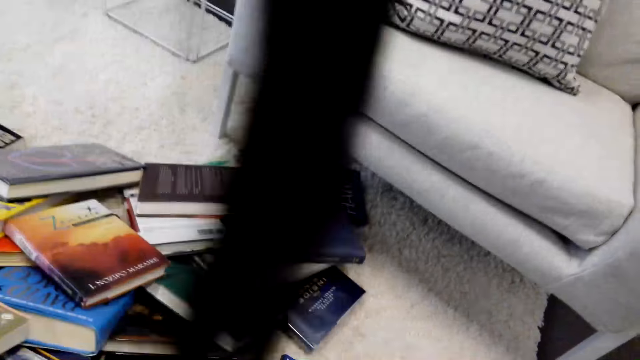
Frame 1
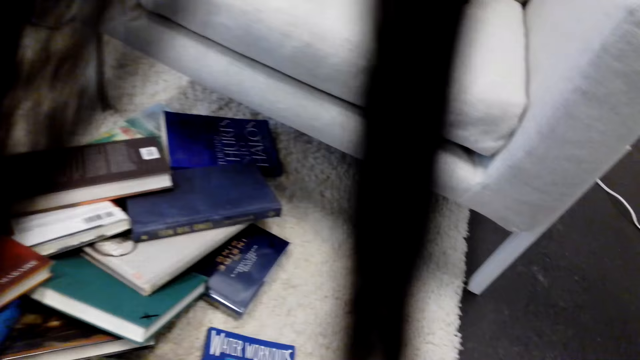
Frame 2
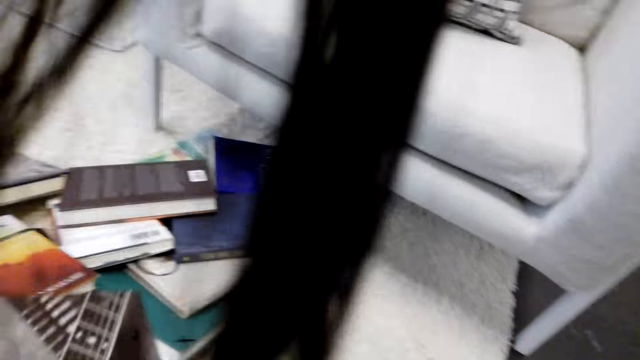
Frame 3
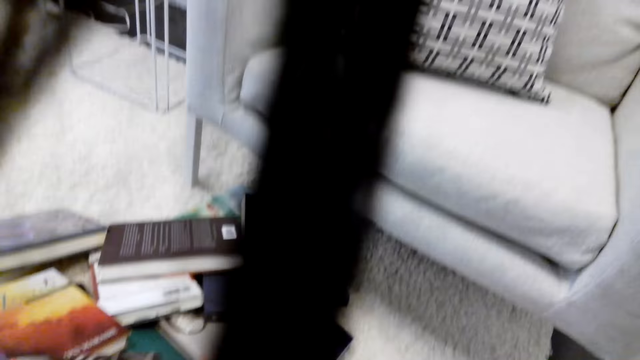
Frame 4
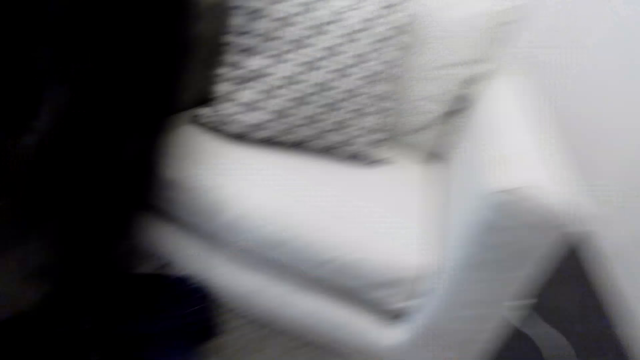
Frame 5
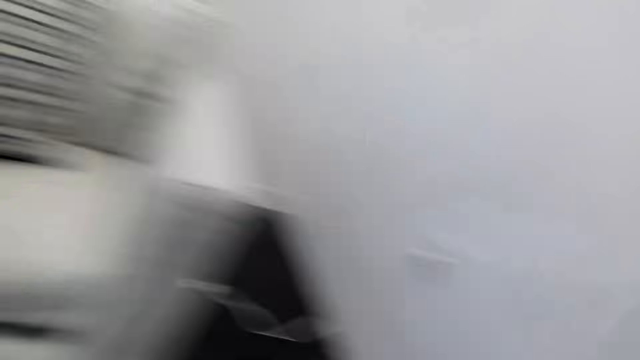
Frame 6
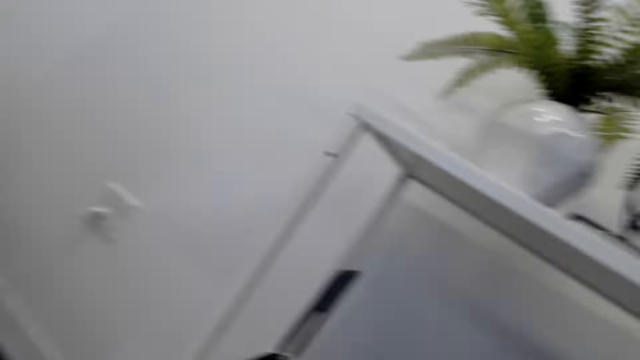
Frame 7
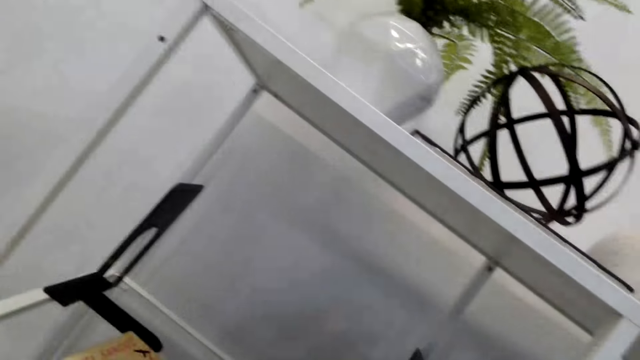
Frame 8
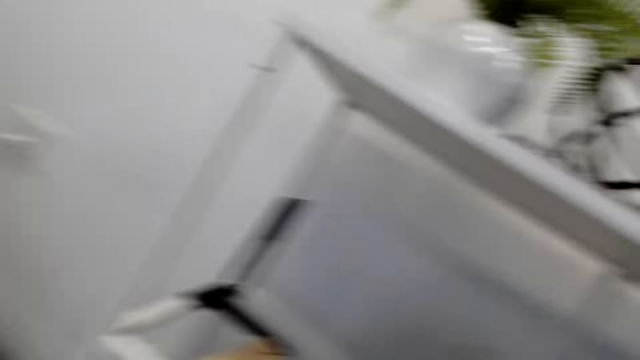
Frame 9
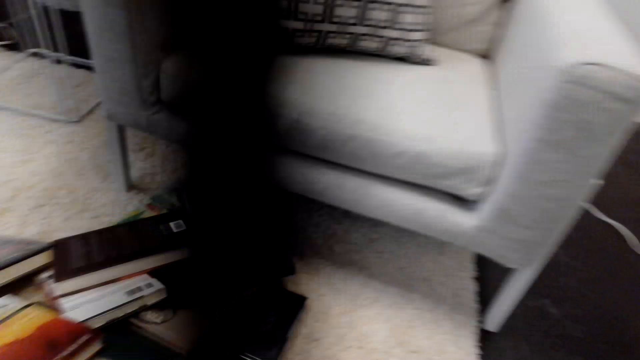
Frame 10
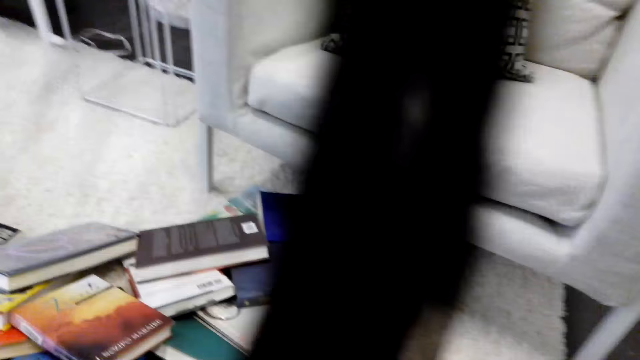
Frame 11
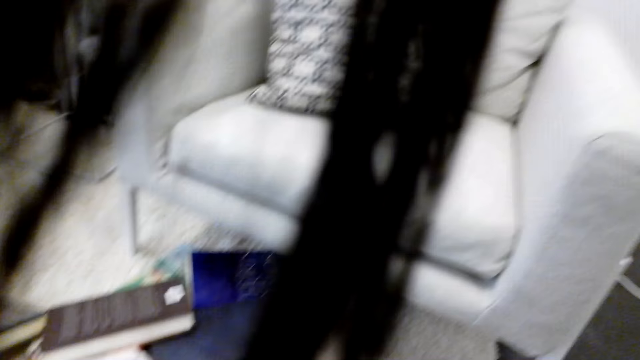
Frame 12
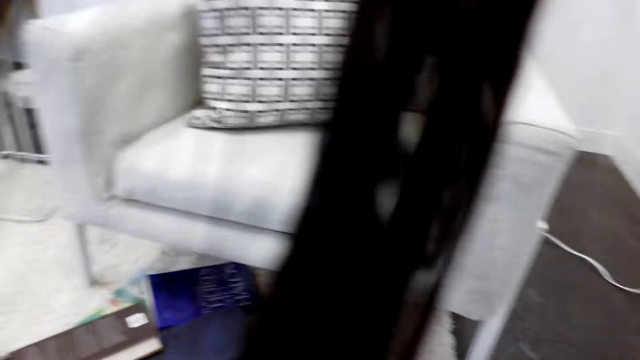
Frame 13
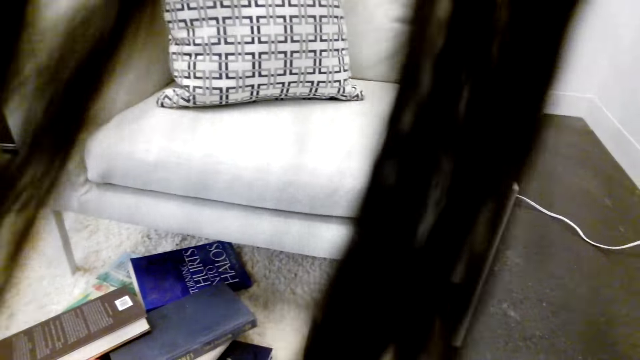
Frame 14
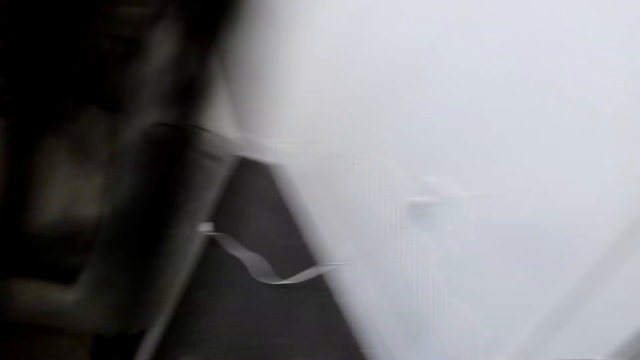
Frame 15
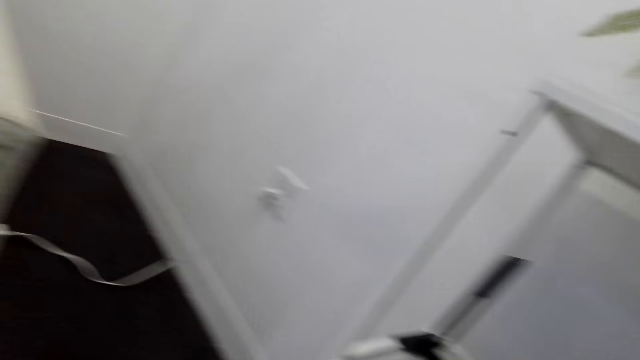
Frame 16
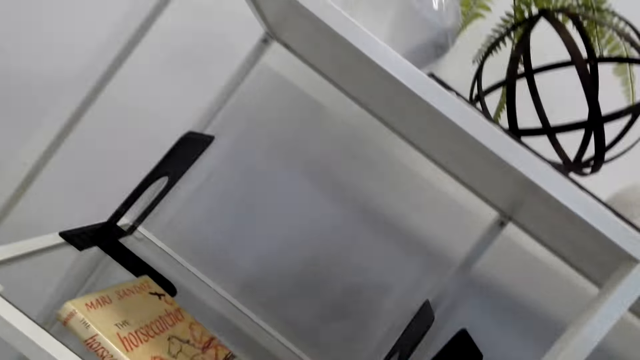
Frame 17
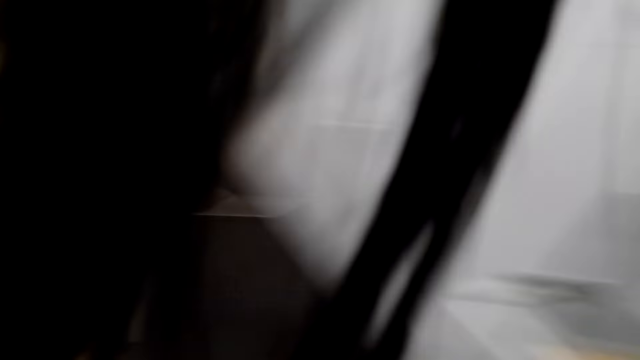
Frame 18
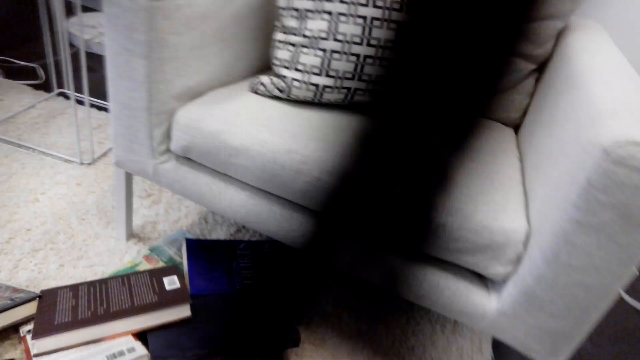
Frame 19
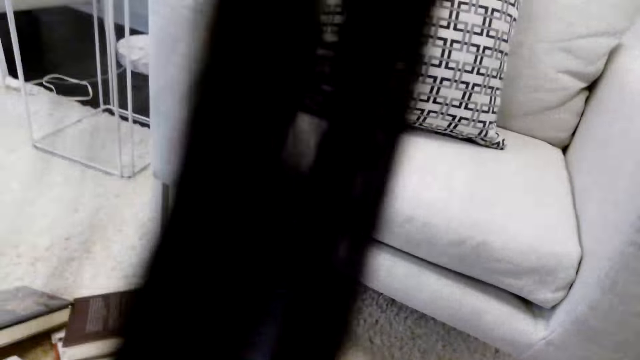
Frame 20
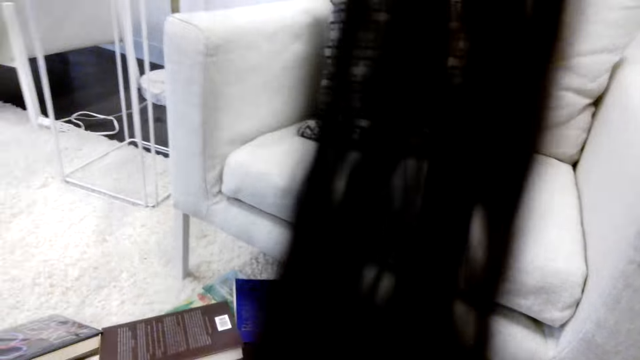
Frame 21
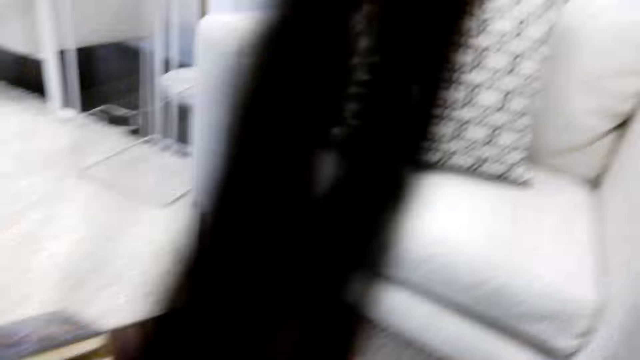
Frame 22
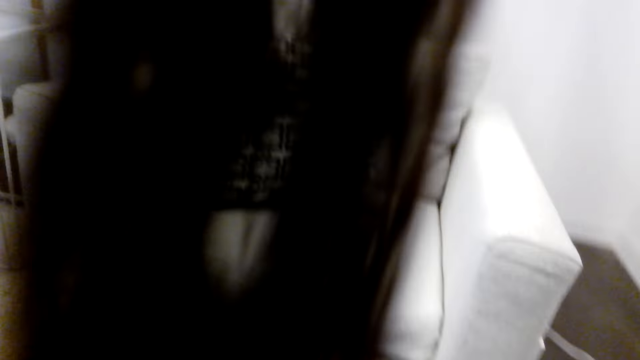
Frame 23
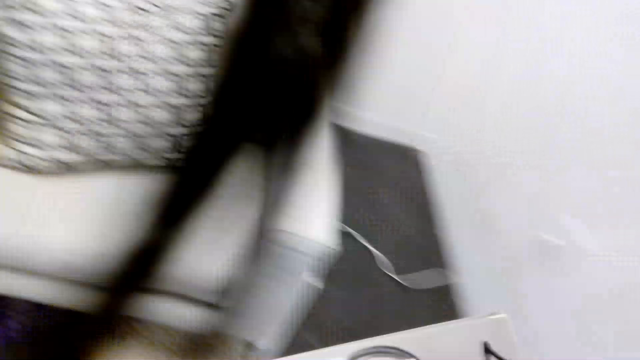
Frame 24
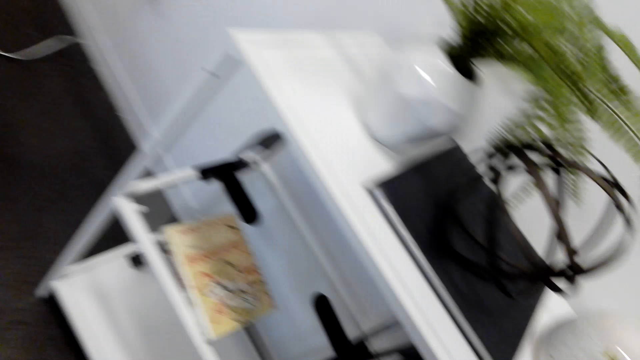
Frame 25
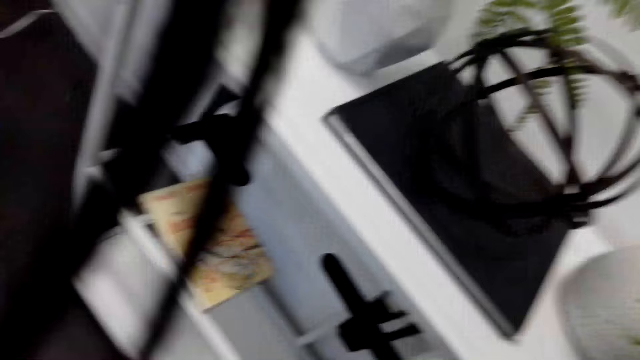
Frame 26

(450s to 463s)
The camera wearer moves. They put the book in a bookshelf. They pick up some books. They put the book in the bookshelf.

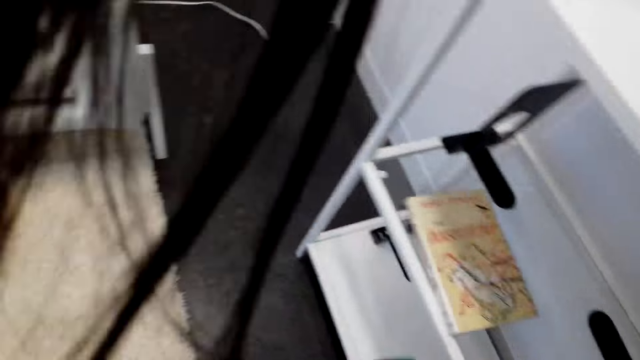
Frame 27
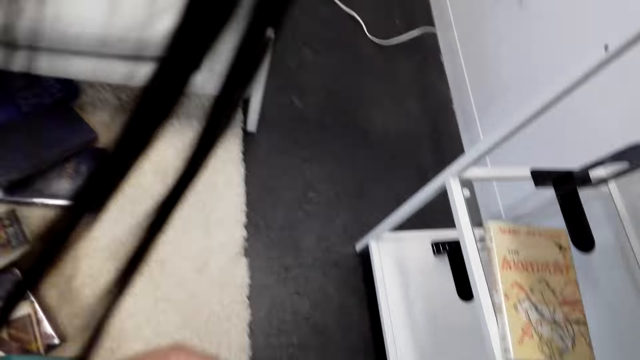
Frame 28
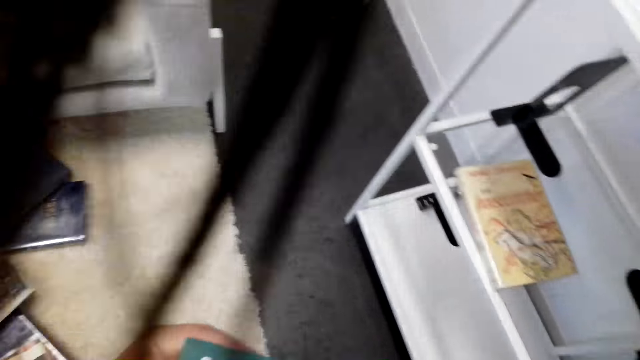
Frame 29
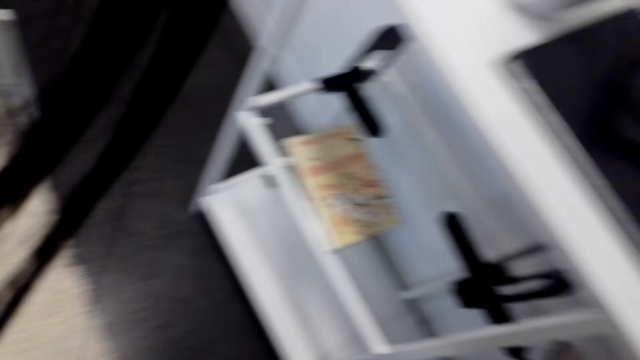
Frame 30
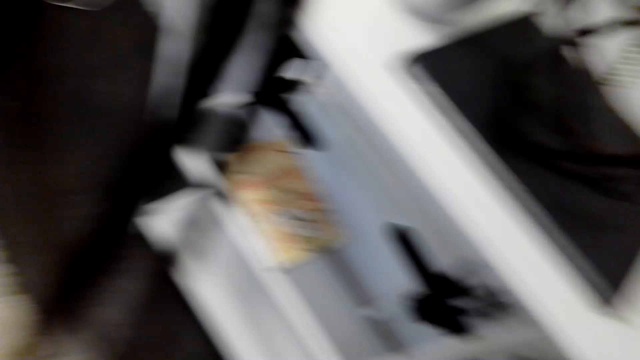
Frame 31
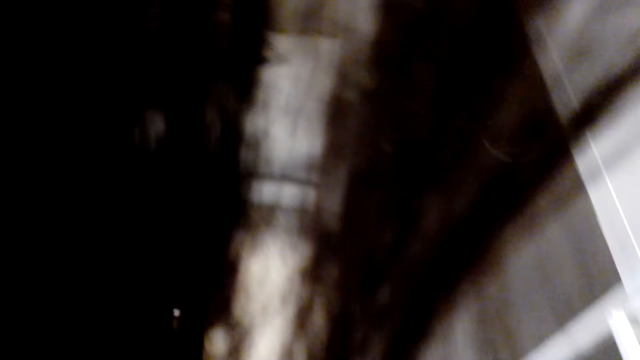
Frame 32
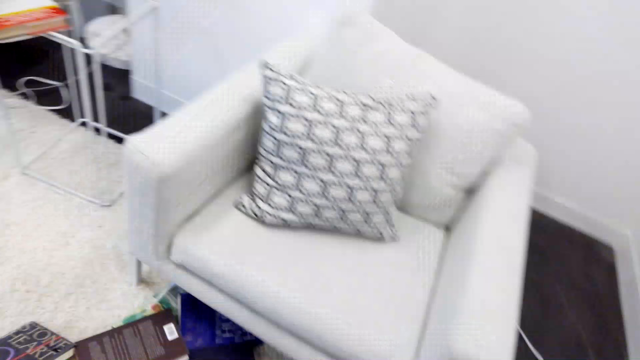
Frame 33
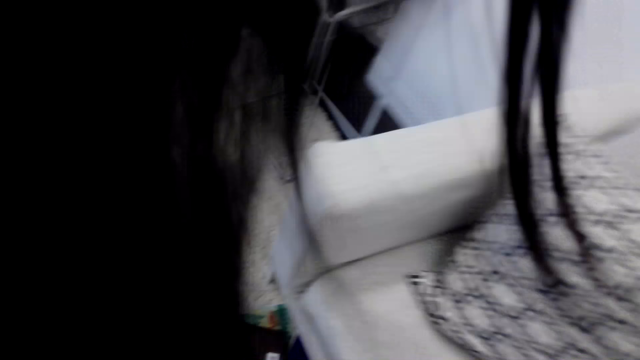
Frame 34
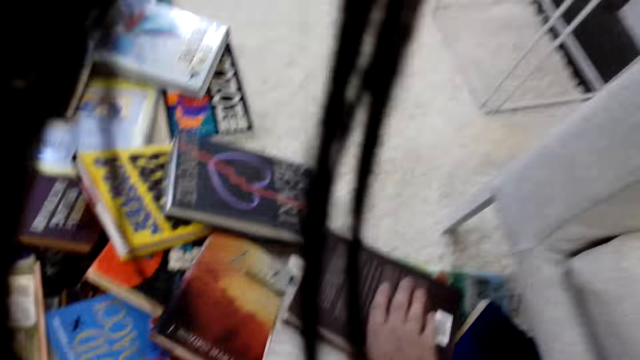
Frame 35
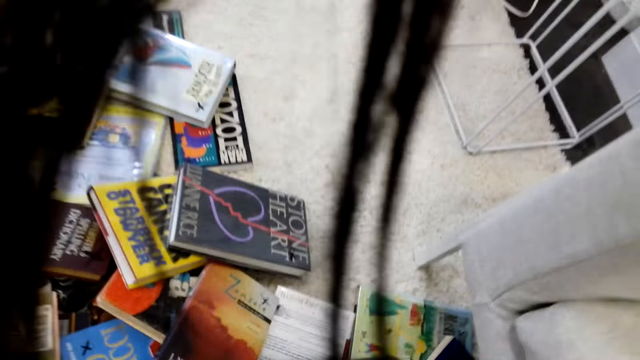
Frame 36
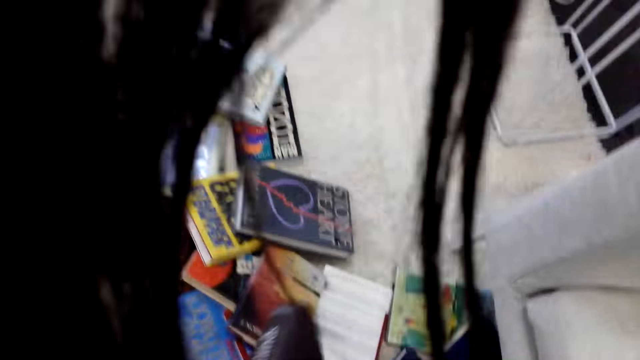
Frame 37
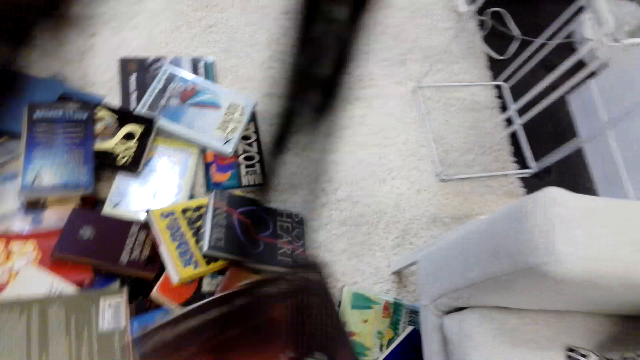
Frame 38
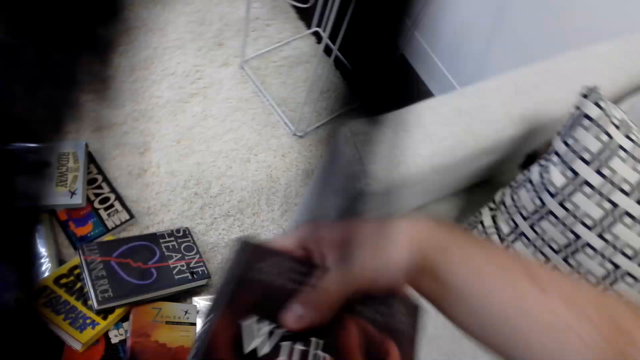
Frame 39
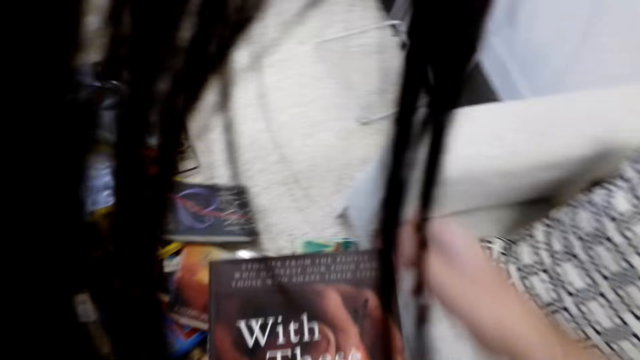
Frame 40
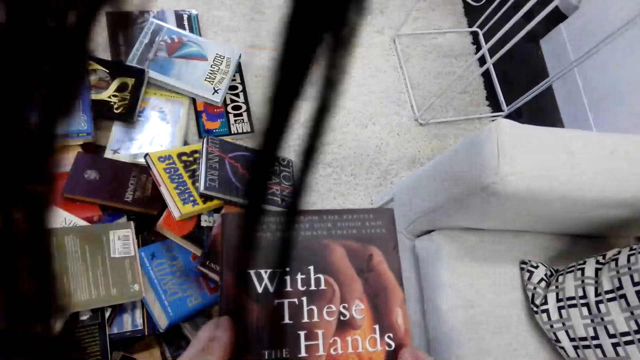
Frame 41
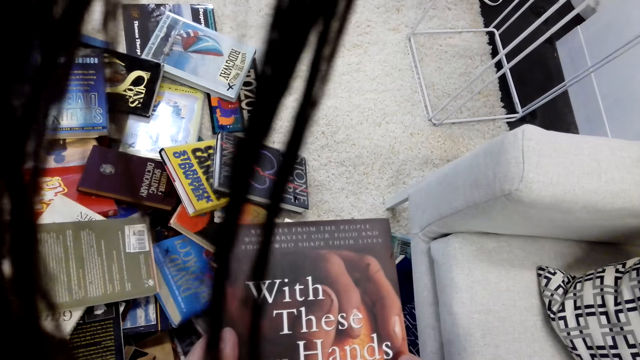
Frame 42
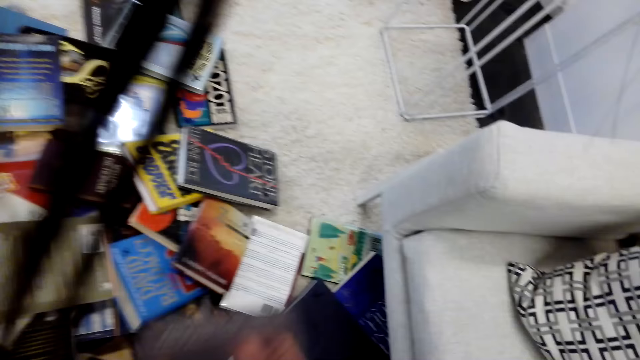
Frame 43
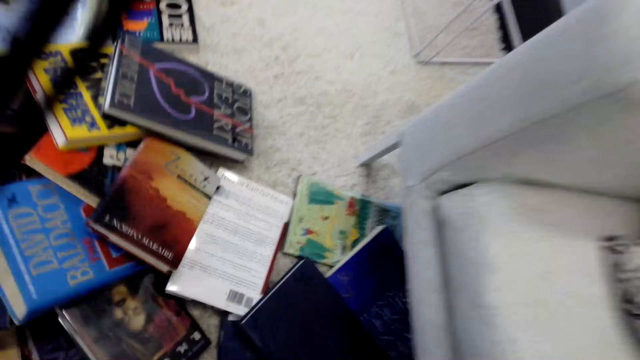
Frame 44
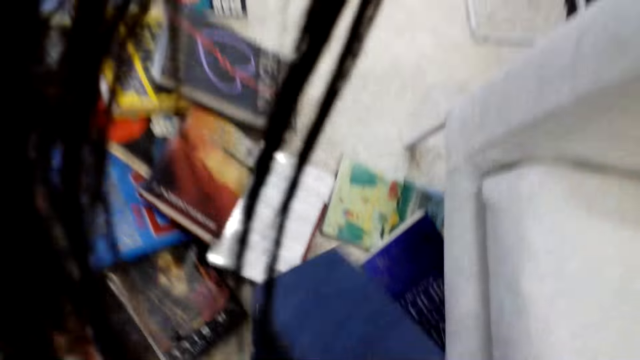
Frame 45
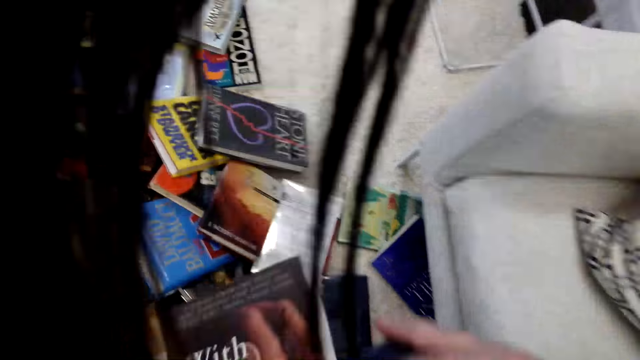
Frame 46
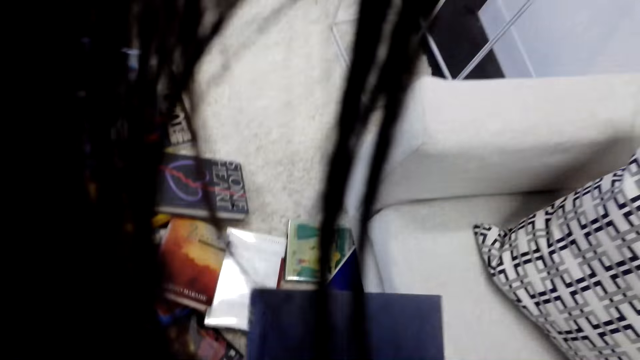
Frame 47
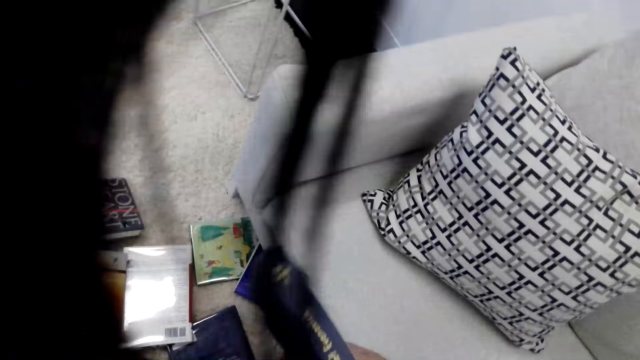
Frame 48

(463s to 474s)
The camera wearer picks up some books. They look at the book. They pick up some books.
